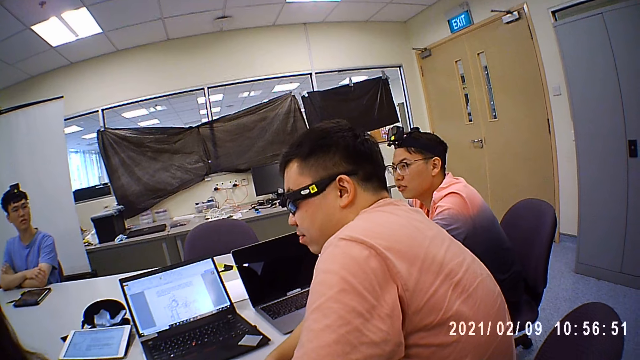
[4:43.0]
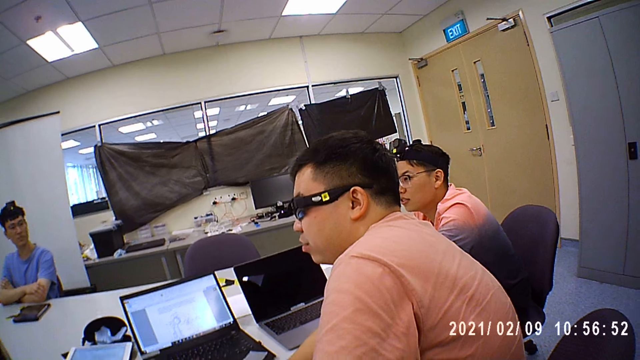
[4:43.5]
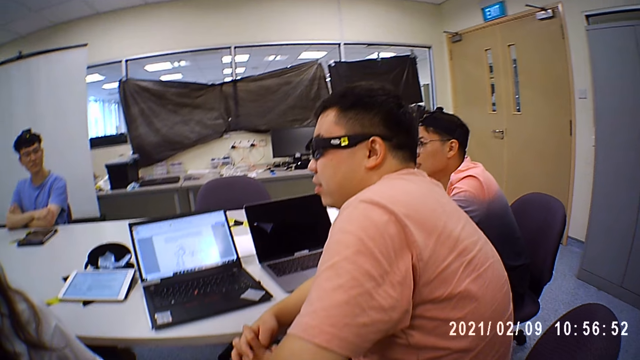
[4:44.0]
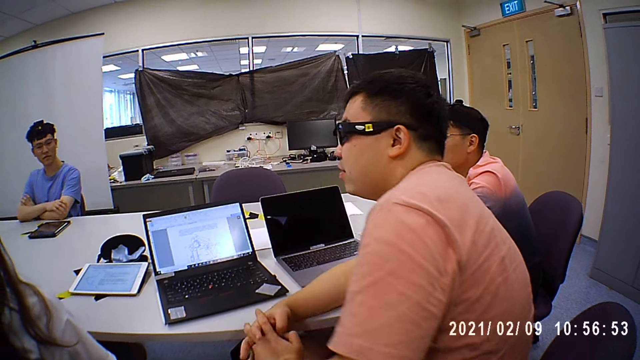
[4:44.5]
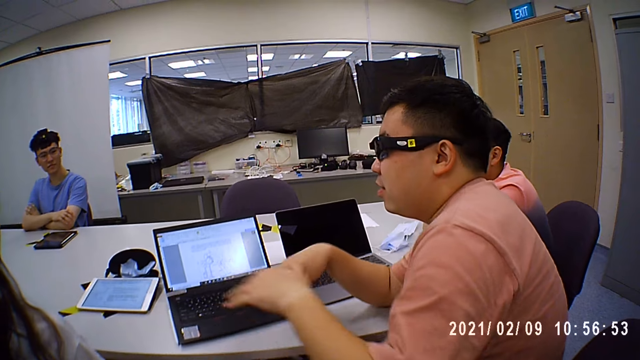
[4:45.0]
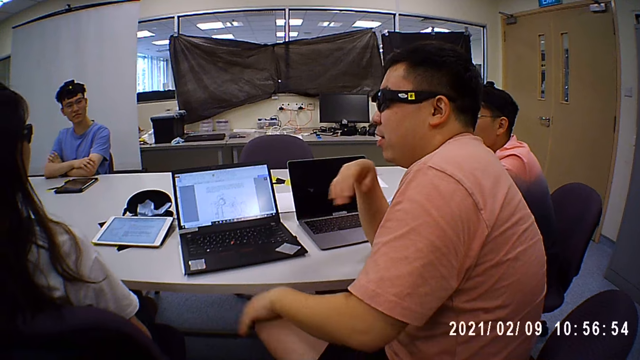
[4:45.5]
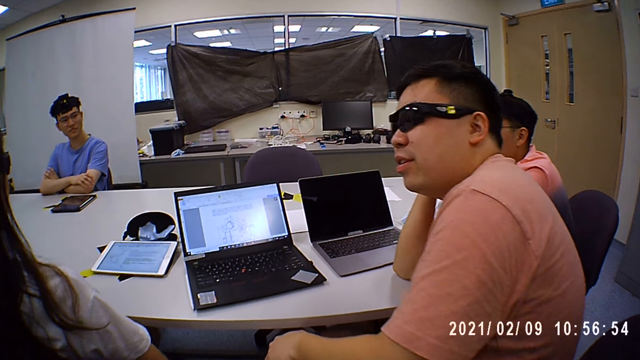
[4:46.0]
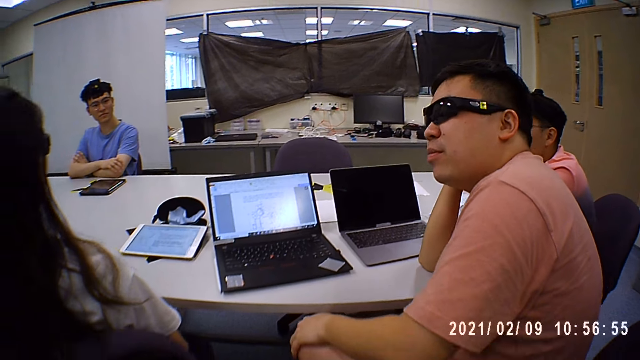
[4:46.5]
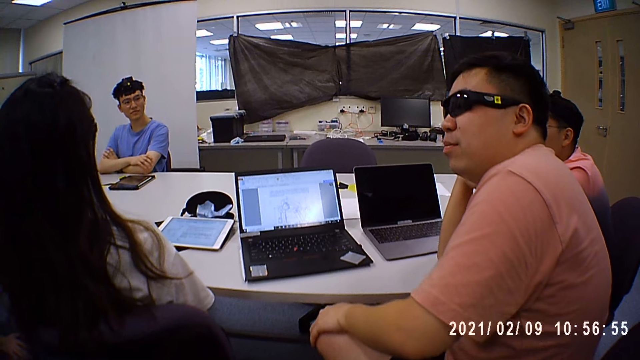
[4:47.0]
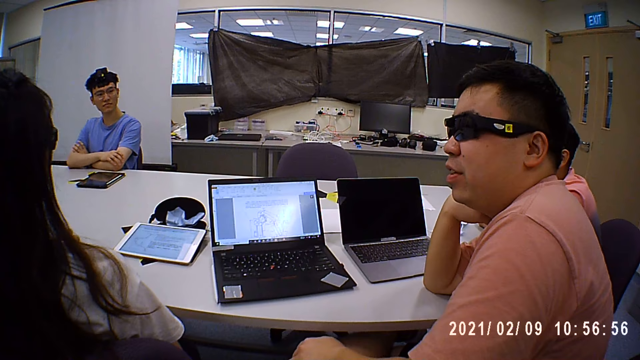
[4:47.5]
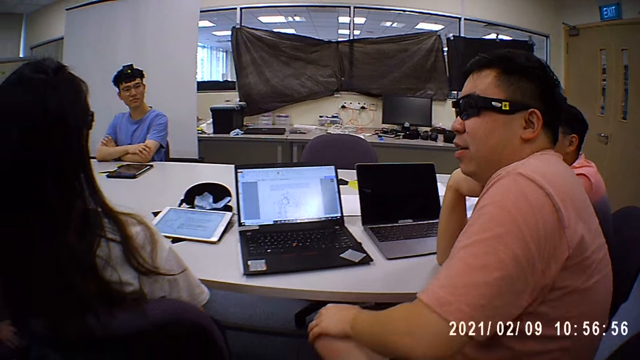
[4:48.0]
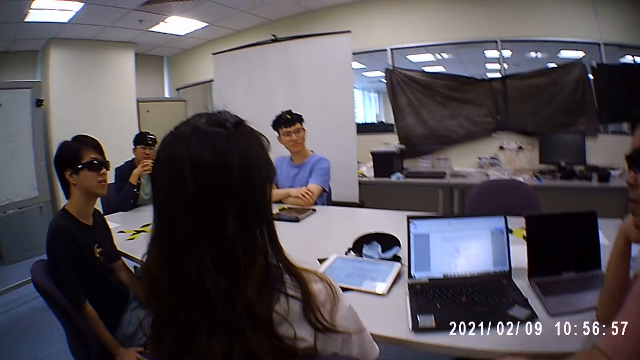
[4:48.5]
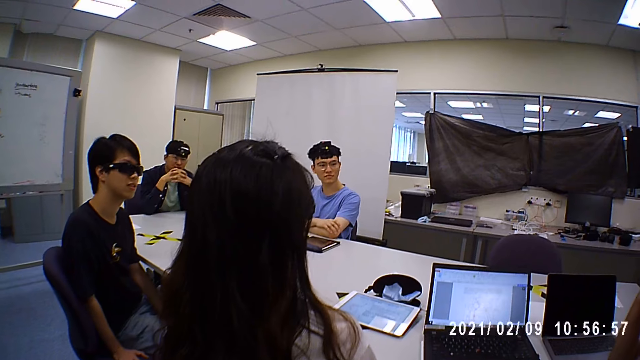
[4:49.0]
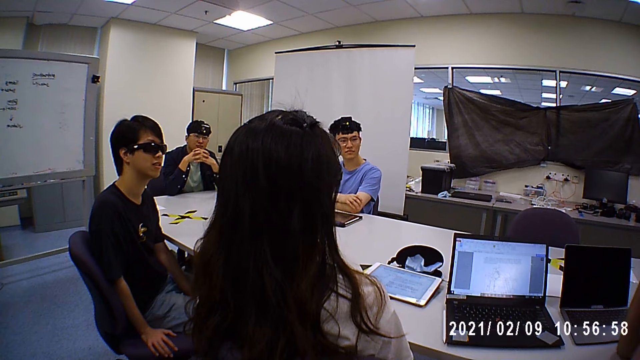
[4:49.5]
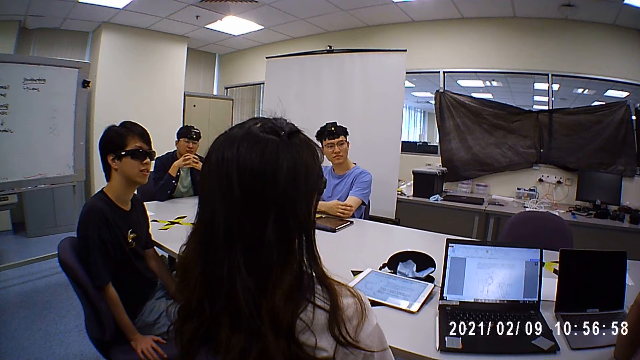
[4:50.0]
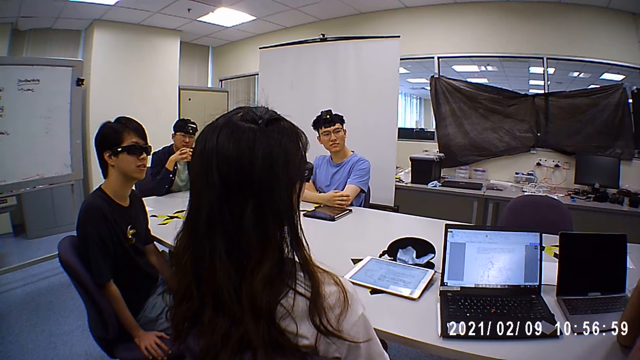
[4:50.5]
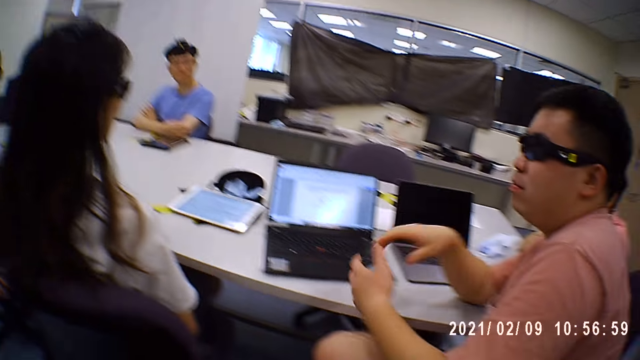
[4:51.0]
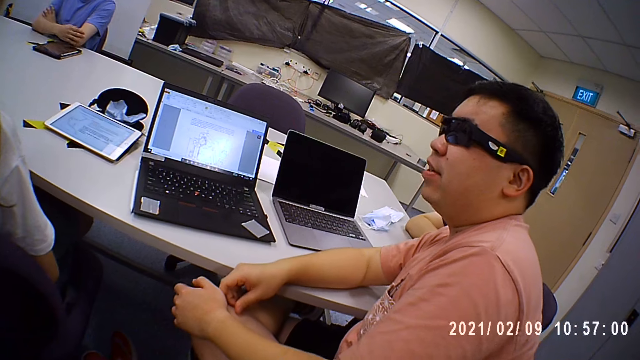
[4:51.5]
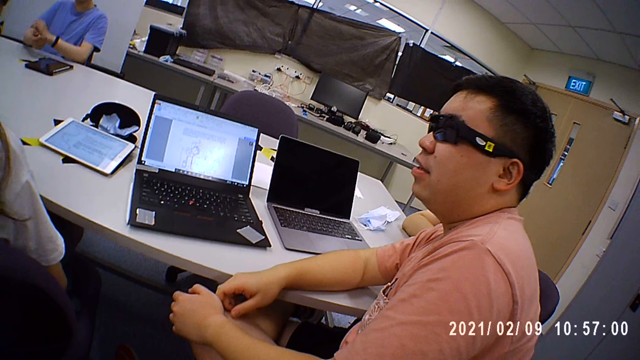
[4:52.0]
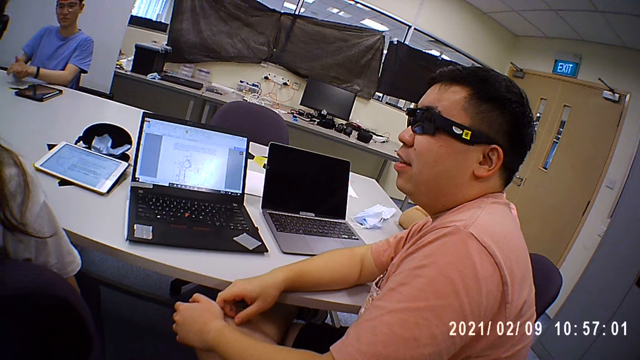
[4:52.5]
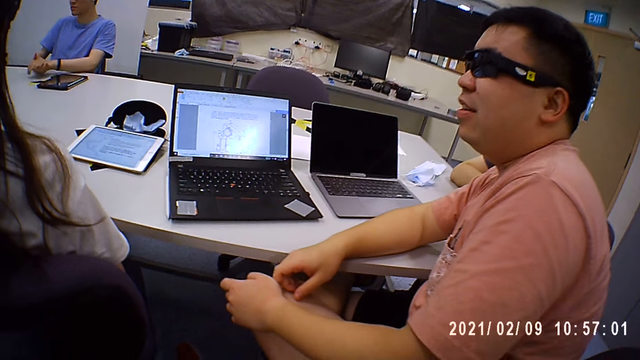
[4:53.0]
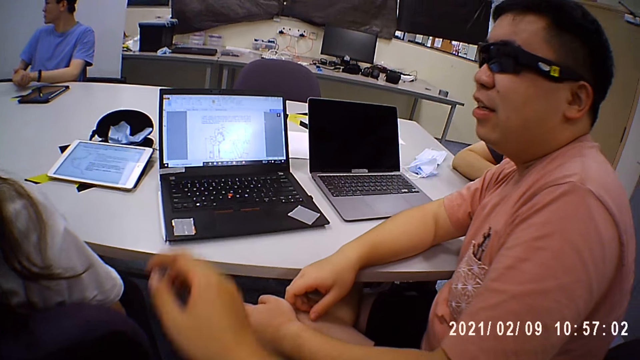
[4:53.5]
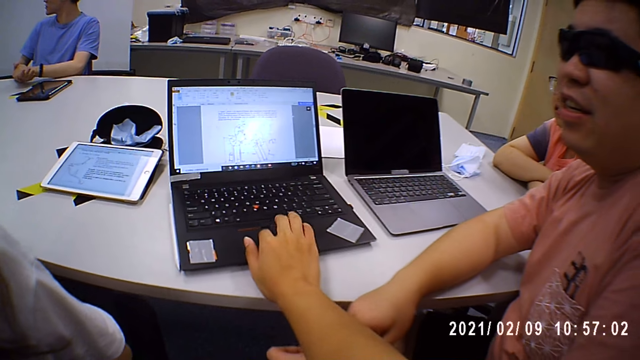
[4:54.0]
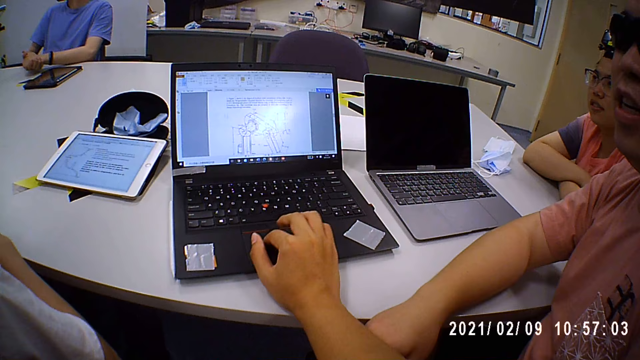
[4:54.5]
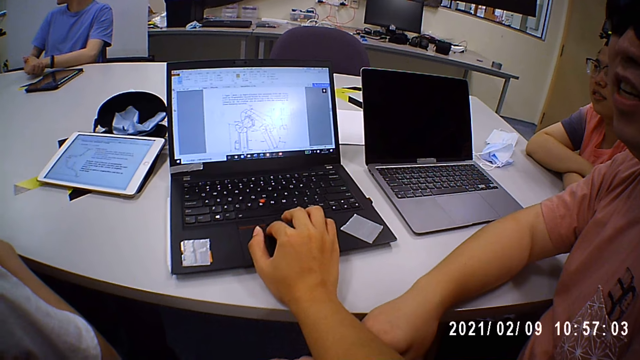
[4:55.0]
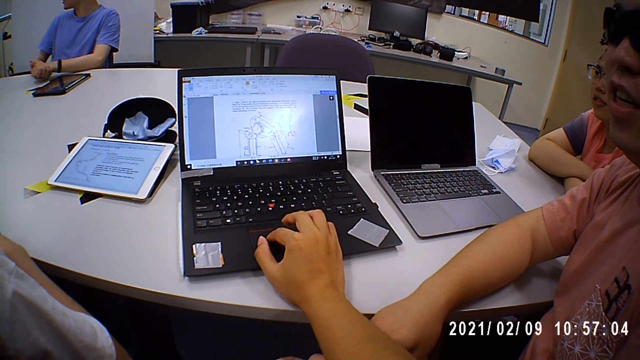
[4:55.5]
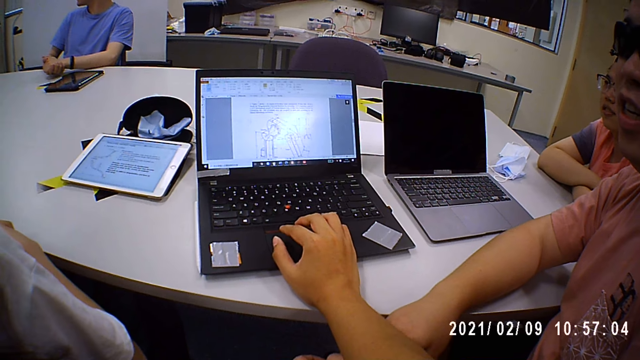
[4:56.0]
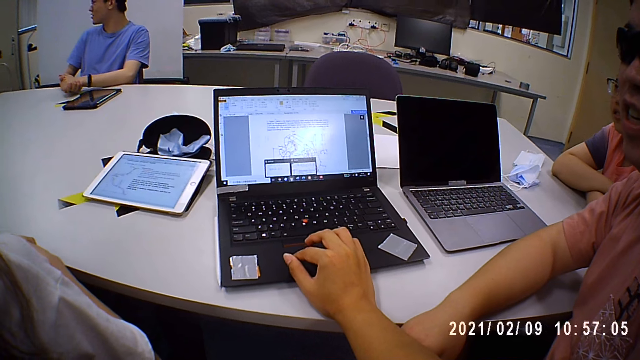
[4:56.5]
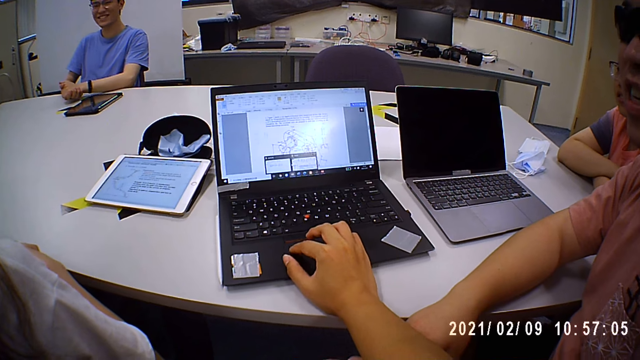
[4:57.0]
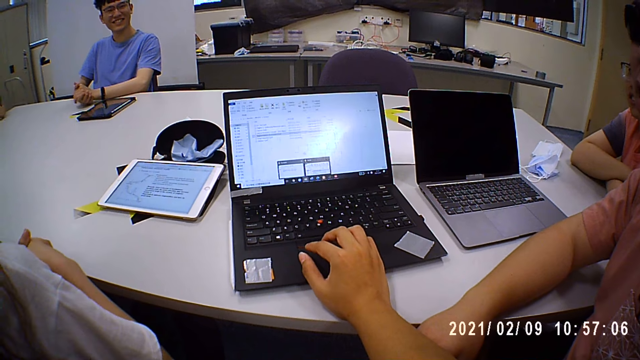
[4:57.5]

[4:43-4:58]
A man talks. Another man moves hands and puts a hand on his neck. The first man nods his head. The other man puts hands on his thigh. A third man puts hands together. The camera wearer uses the laptop. They move a hand on a touchpad.

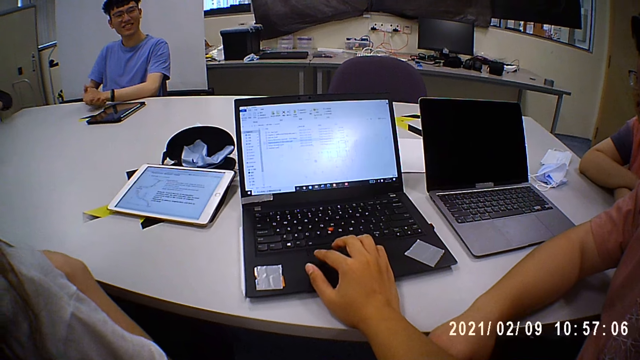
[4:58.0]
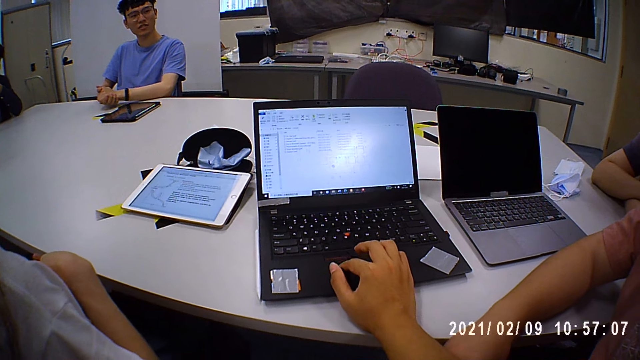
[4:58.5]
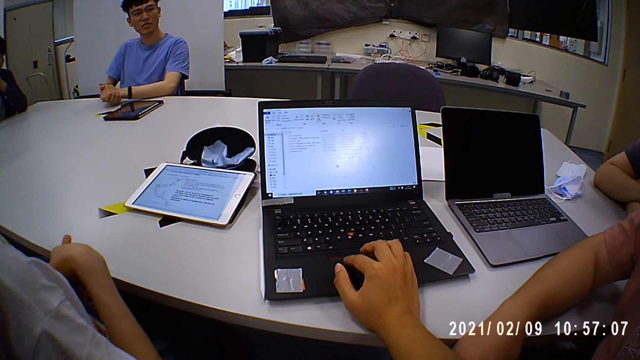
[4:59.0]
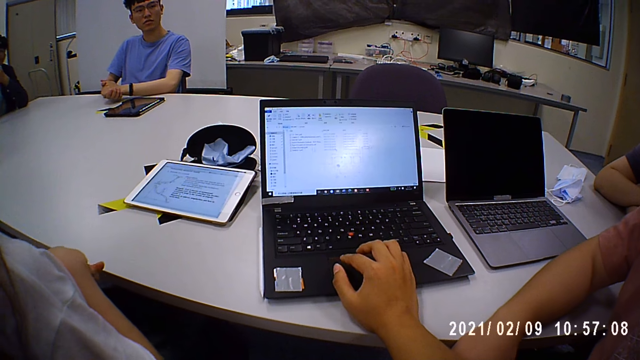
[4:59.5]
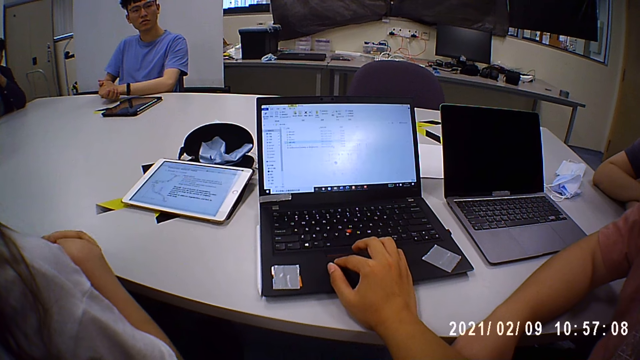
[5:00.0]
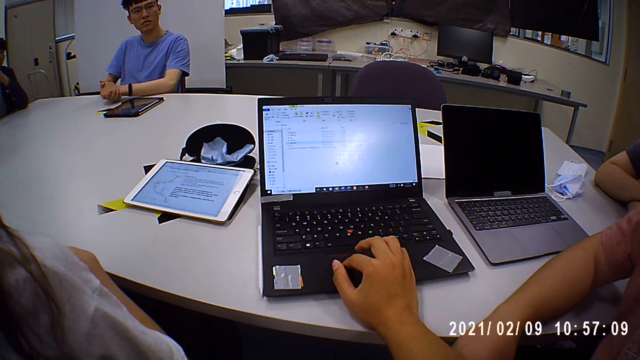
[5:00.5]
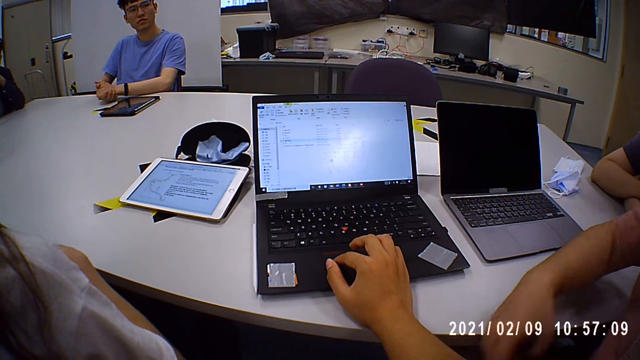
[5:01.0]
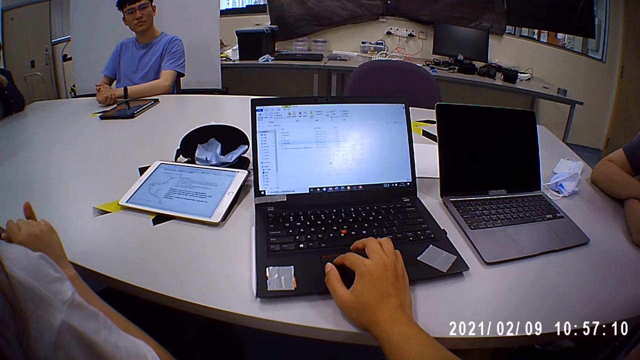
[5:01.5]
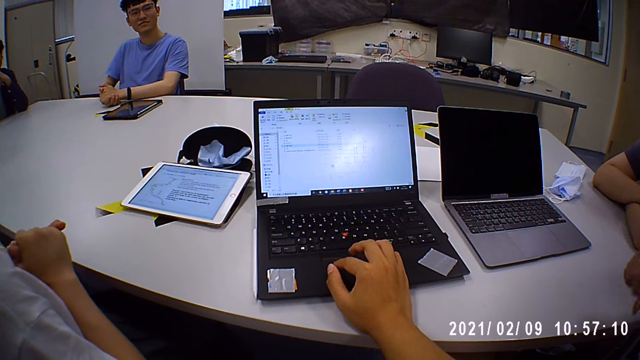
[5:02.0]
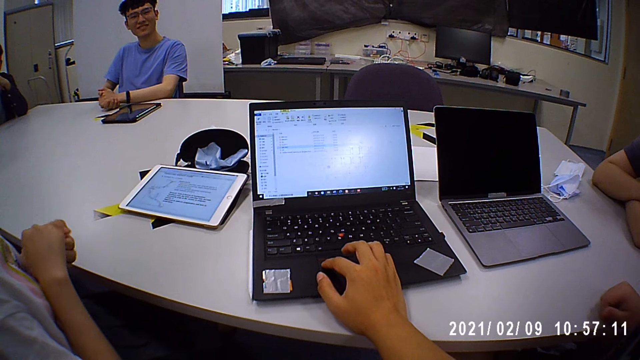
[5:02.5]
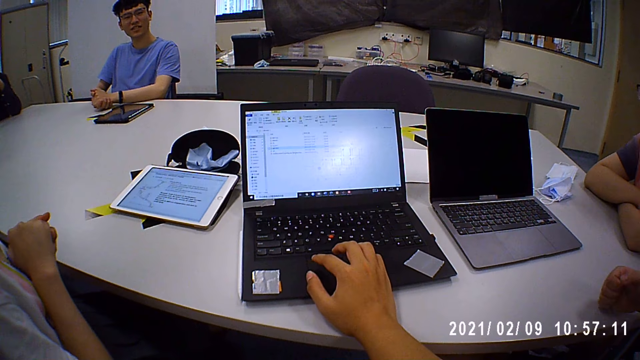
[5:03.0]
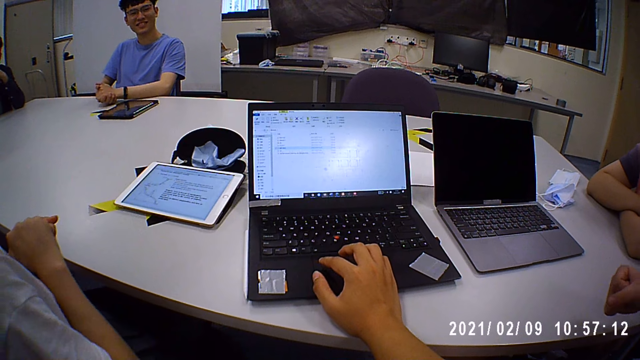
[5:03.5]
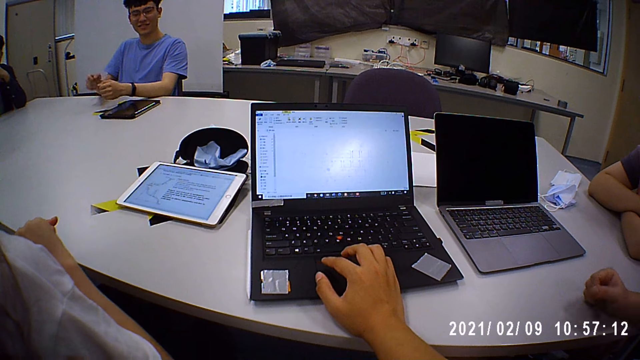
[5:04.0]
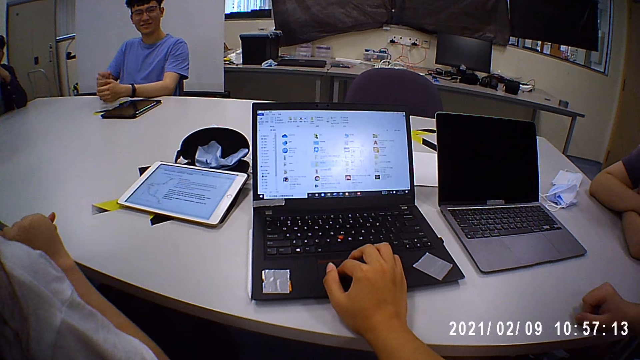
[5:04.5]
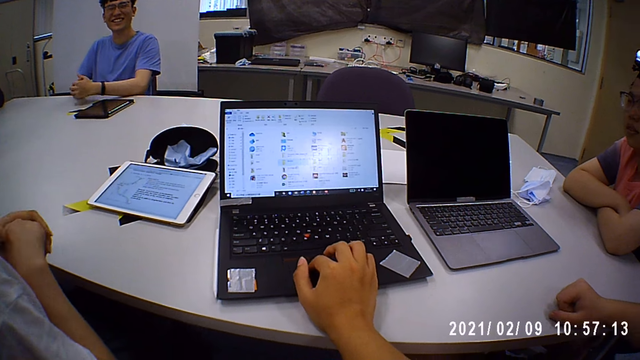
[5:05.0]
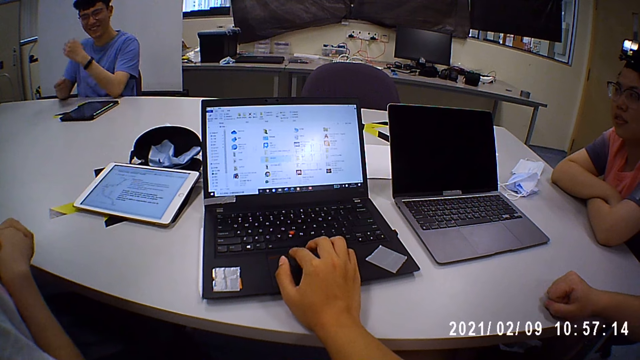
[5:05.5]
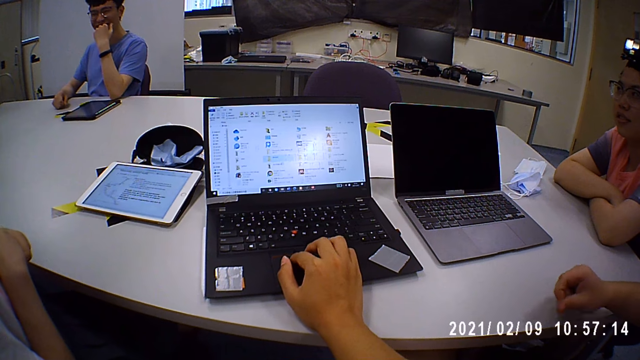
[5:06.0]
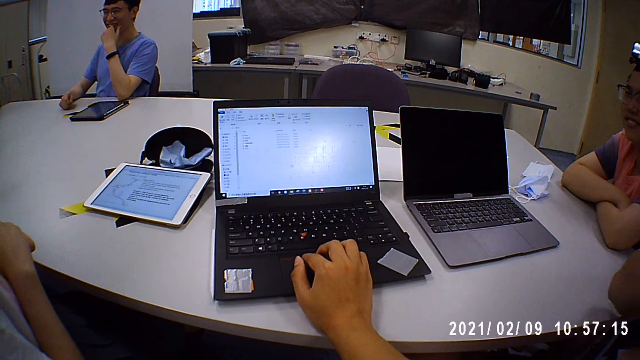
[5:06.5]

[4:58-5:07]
A man moves up a hand. A woman rubs hands. The man puts a hand on a table. Another man moves up a hand and puts a hand on his mouth. The first man puts arm on the table.
